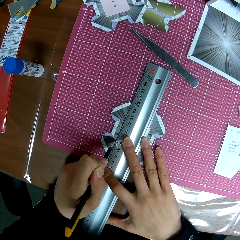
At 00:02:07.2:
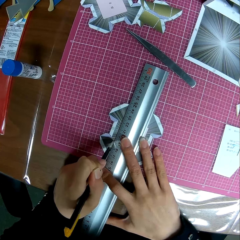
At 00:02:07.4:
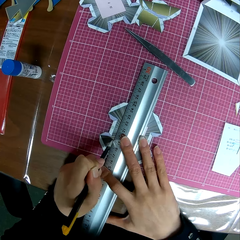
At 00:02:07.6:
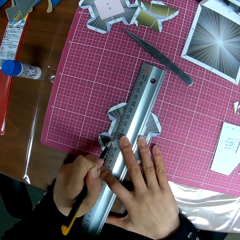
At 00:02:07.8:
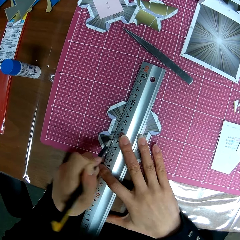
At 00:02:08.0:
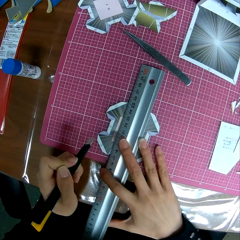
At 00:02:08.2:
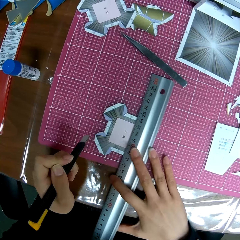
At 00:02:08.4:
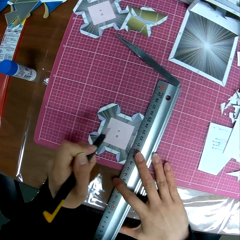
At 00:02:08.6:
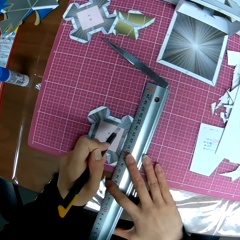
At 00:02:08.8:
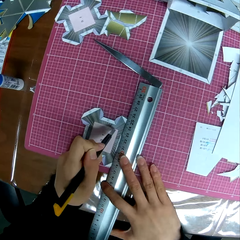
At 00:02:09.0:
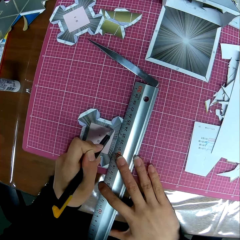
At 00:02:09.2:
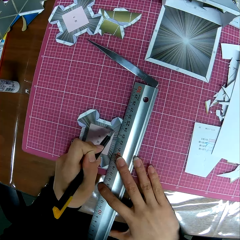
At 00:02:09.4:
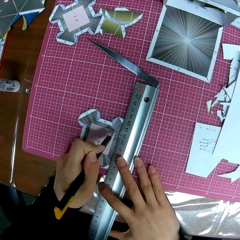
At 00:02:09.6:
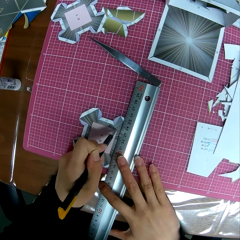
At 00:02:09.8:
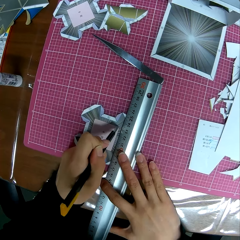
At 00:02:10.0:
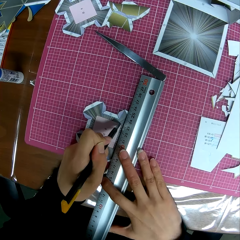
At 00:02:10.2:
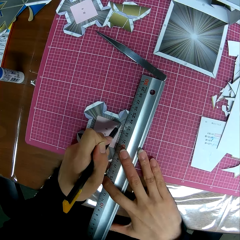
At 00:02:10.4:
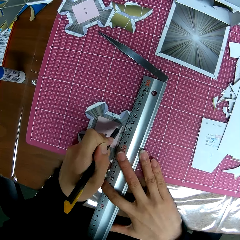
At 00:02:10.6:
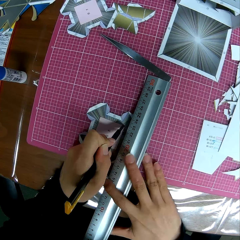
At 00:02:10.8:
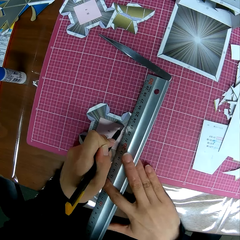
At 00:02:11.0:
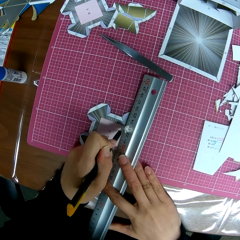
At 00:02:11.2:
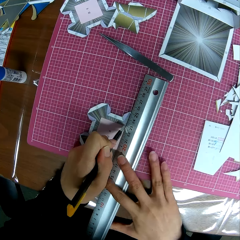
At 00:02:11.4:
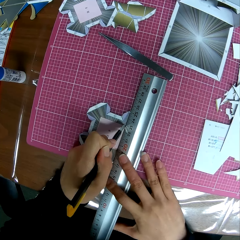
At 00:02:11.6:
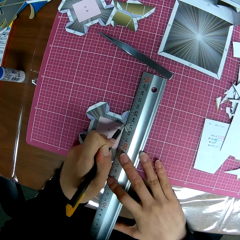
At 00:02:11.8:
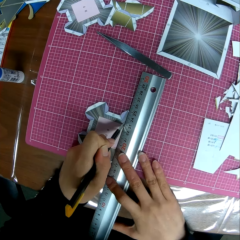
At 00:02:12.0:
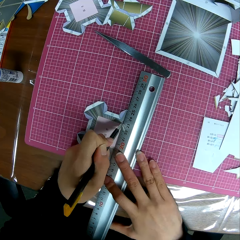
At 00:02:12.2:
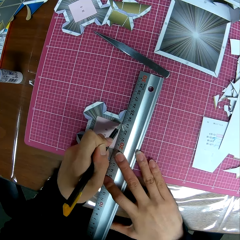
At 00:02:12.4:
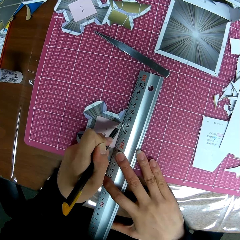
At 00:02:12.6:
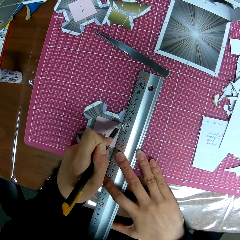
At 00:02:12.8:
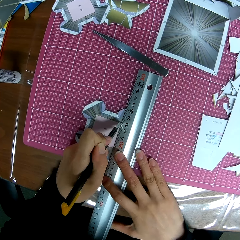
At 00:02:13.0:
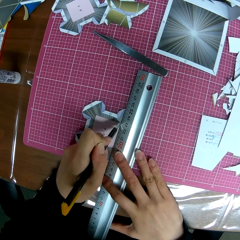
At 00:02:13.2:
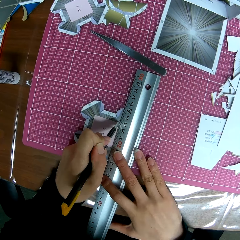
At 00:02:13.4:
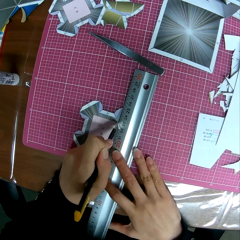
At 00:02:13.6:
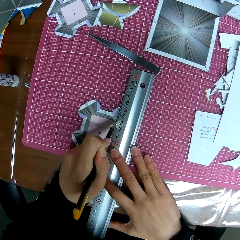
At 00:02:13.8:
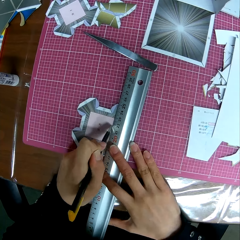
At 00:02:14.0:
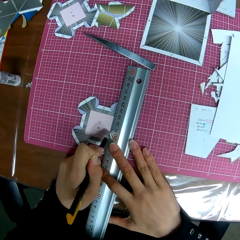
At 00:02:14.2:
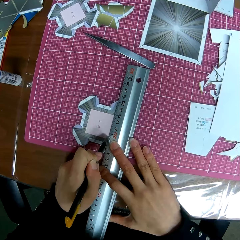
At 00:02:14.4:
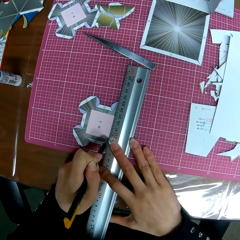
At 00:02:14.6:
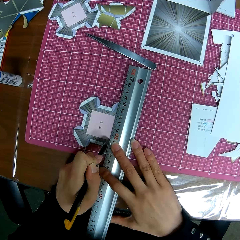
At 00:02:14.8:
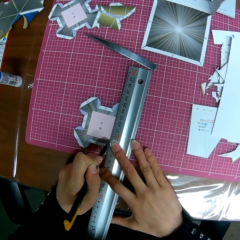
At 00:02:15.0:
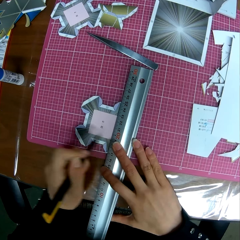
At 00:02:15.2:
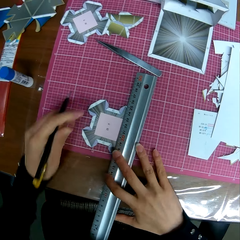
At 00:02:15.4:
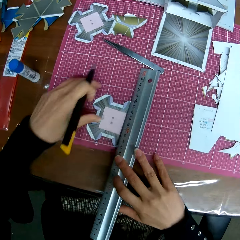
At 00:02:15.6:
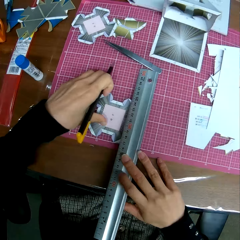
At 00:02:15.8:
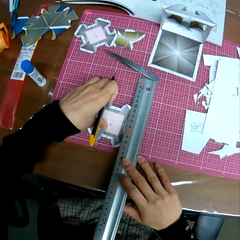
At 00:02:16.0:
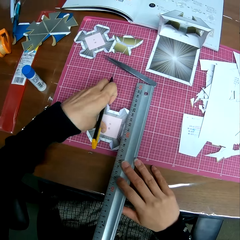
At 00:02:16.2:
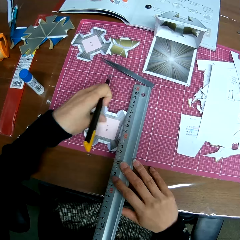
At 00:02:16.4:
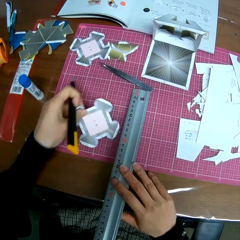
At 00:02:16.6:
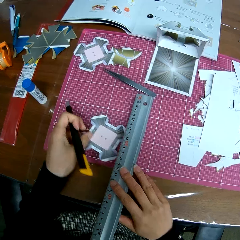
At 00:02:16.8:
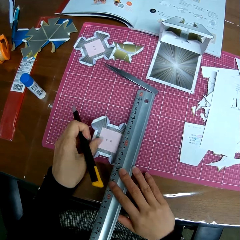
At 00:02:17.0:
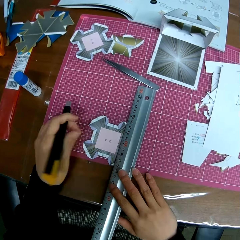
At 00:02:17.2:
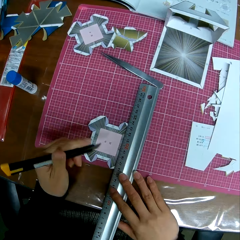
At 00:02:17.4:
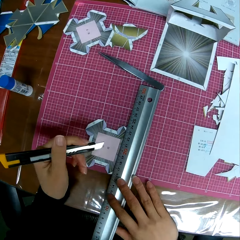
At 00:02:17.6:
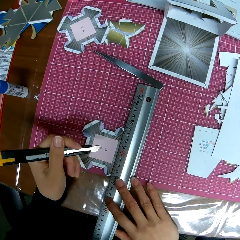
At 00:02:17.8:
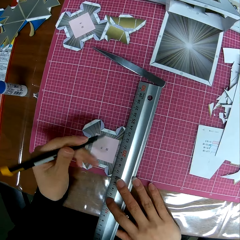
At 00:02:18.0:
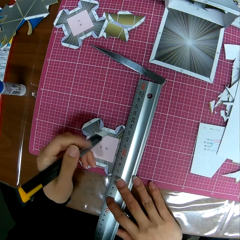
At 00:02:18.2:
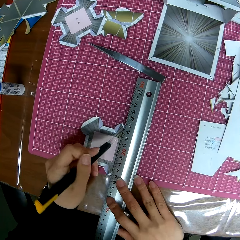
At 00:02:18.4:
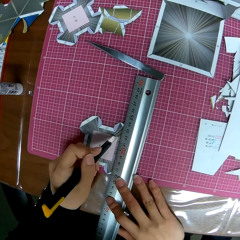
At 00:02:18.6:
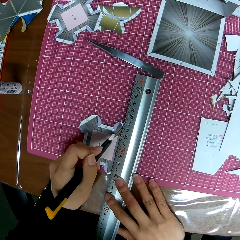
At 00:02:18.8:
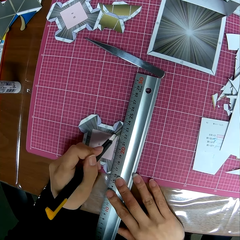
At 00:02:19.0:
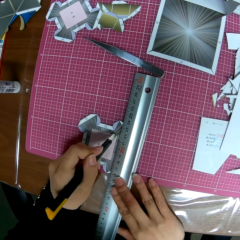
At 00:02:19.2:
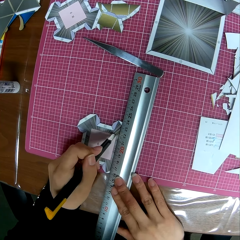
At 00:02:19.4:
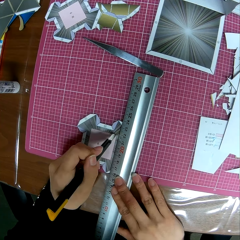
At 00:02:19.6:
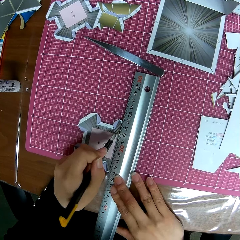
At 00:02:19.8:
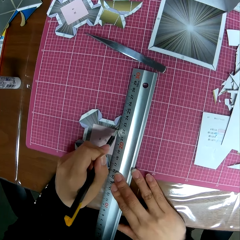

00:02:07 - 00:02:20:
The camera wearer re-adjusts the ruler on the paper craft. He cuts the paper craft with the cutter knife. He adjusts the paper craft with his left hand. He turns the tangram.

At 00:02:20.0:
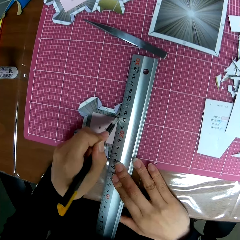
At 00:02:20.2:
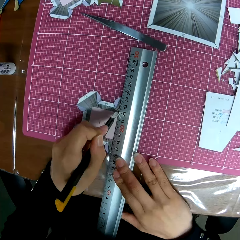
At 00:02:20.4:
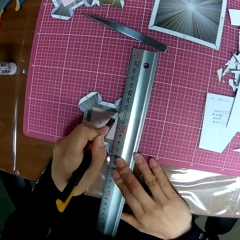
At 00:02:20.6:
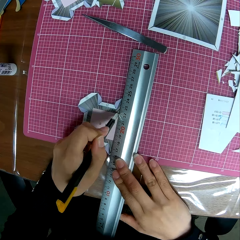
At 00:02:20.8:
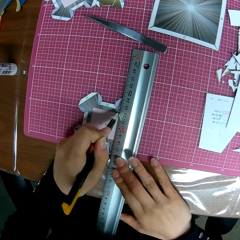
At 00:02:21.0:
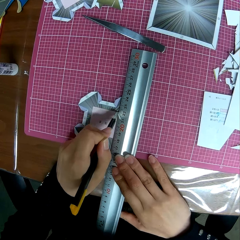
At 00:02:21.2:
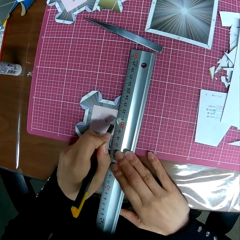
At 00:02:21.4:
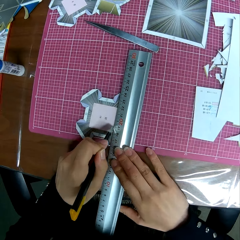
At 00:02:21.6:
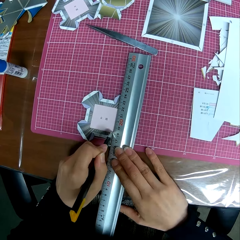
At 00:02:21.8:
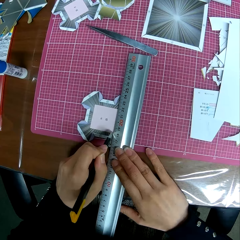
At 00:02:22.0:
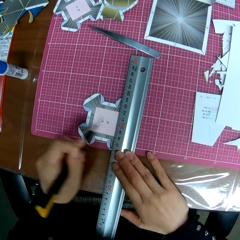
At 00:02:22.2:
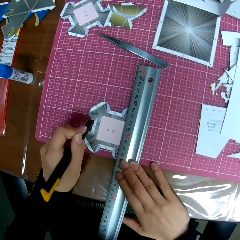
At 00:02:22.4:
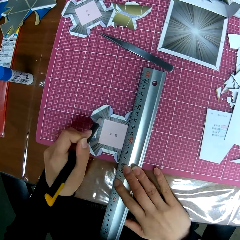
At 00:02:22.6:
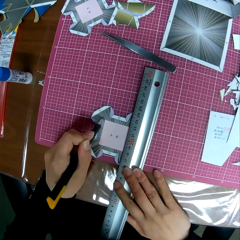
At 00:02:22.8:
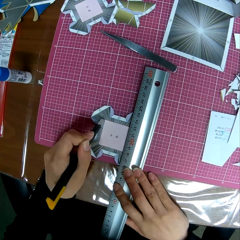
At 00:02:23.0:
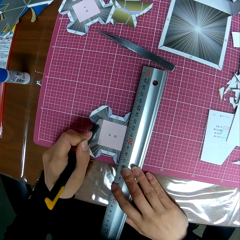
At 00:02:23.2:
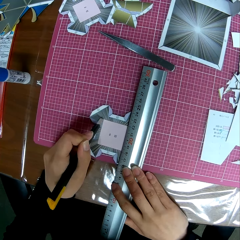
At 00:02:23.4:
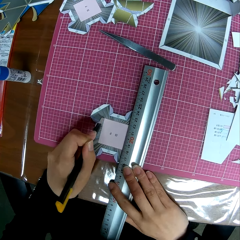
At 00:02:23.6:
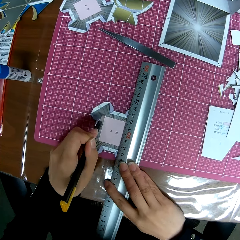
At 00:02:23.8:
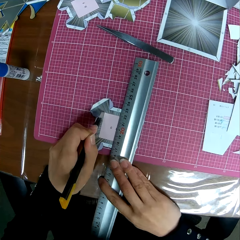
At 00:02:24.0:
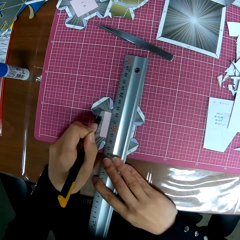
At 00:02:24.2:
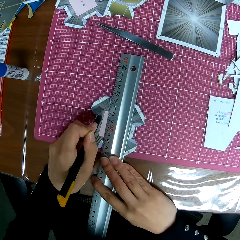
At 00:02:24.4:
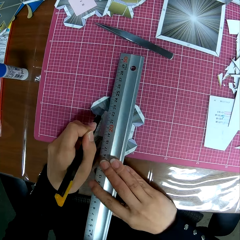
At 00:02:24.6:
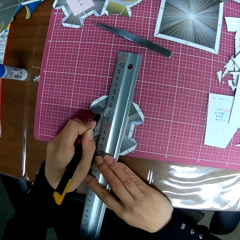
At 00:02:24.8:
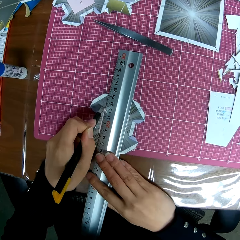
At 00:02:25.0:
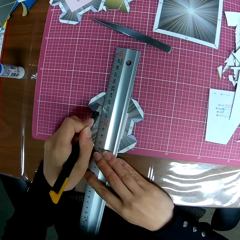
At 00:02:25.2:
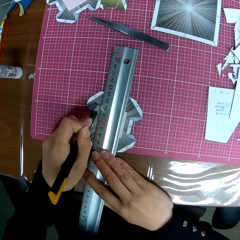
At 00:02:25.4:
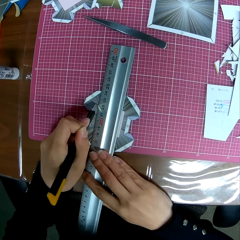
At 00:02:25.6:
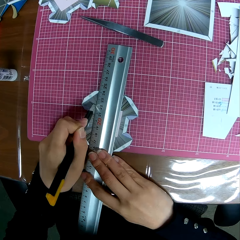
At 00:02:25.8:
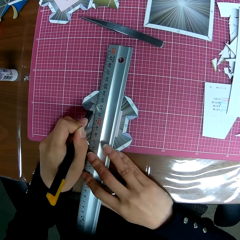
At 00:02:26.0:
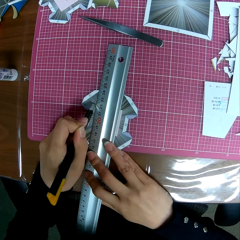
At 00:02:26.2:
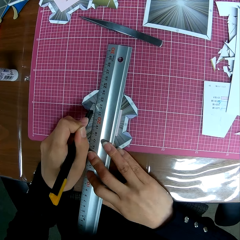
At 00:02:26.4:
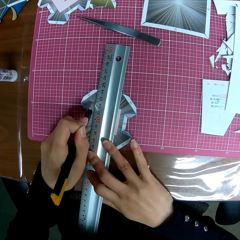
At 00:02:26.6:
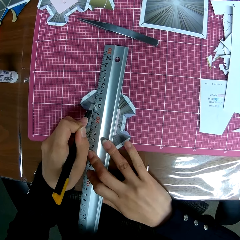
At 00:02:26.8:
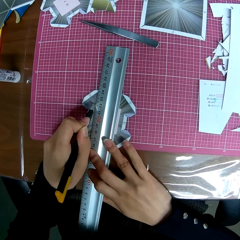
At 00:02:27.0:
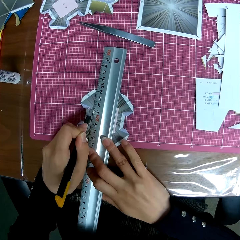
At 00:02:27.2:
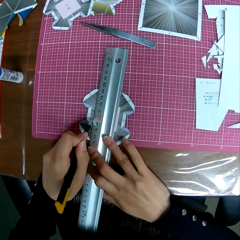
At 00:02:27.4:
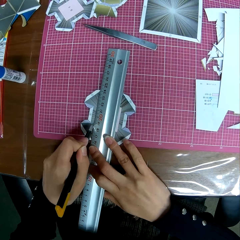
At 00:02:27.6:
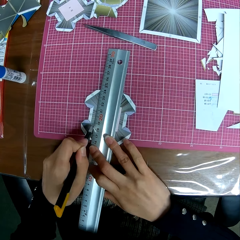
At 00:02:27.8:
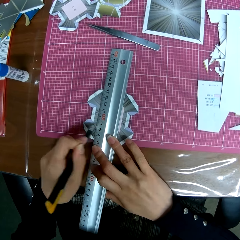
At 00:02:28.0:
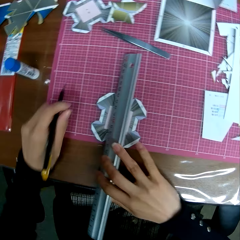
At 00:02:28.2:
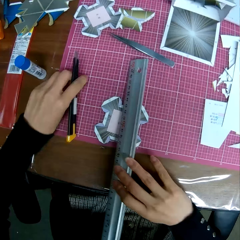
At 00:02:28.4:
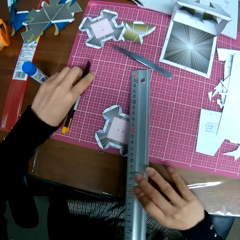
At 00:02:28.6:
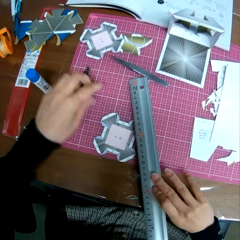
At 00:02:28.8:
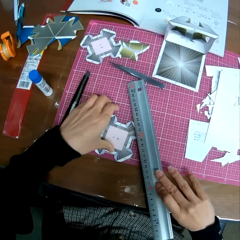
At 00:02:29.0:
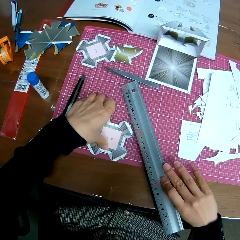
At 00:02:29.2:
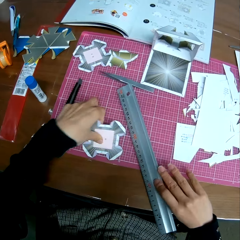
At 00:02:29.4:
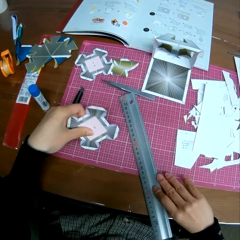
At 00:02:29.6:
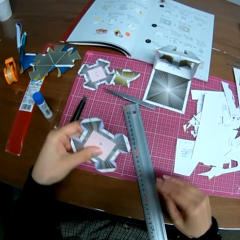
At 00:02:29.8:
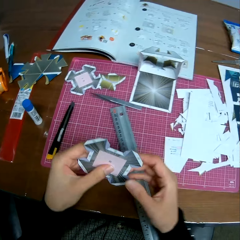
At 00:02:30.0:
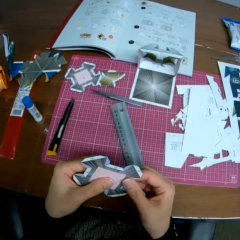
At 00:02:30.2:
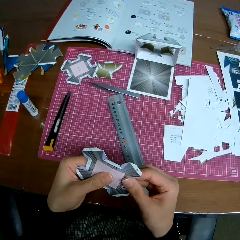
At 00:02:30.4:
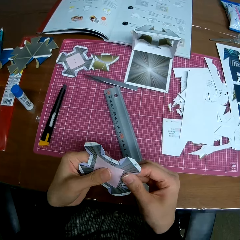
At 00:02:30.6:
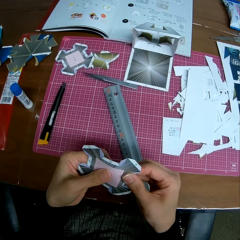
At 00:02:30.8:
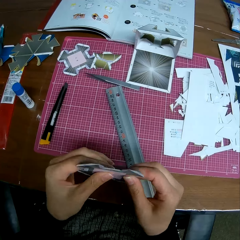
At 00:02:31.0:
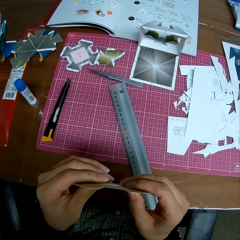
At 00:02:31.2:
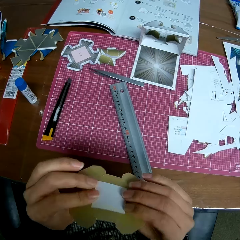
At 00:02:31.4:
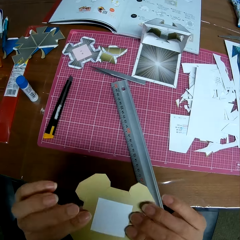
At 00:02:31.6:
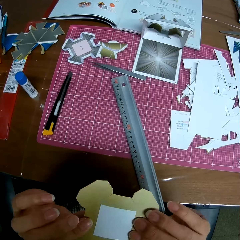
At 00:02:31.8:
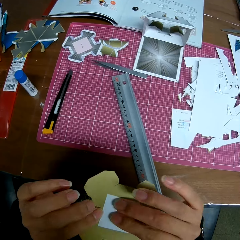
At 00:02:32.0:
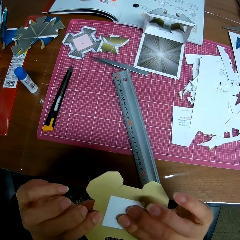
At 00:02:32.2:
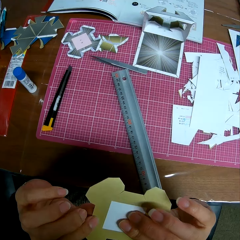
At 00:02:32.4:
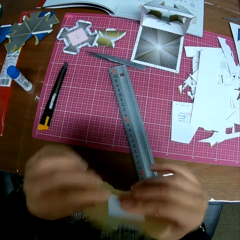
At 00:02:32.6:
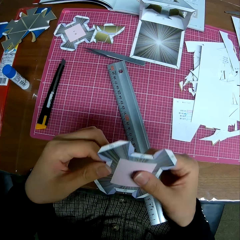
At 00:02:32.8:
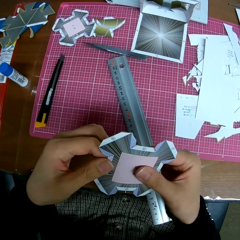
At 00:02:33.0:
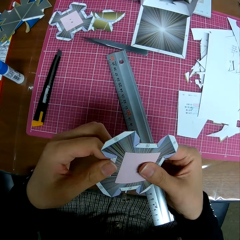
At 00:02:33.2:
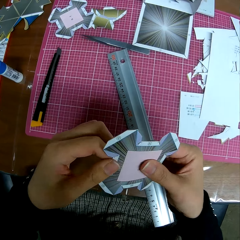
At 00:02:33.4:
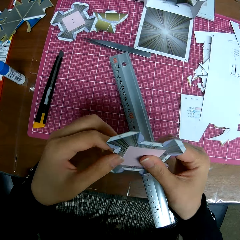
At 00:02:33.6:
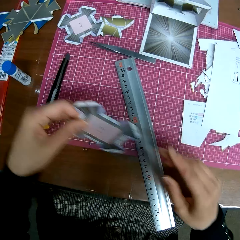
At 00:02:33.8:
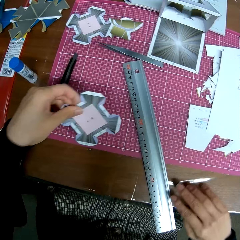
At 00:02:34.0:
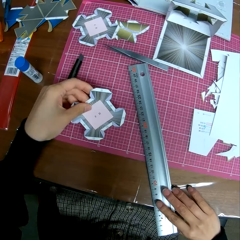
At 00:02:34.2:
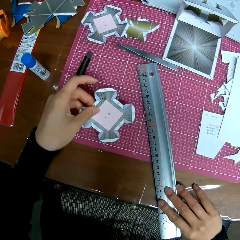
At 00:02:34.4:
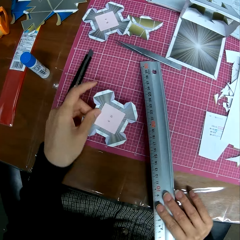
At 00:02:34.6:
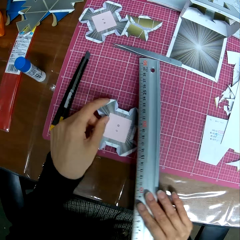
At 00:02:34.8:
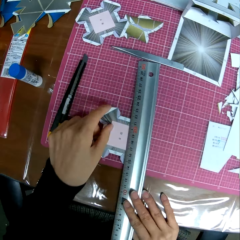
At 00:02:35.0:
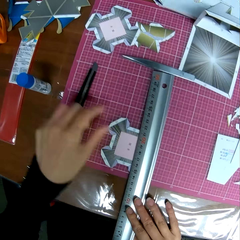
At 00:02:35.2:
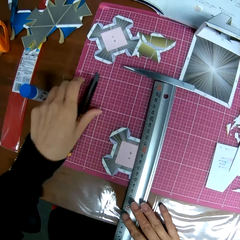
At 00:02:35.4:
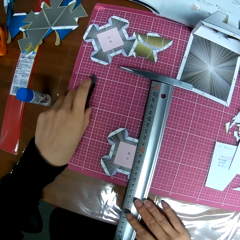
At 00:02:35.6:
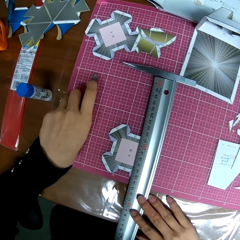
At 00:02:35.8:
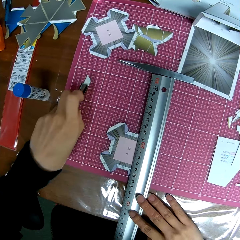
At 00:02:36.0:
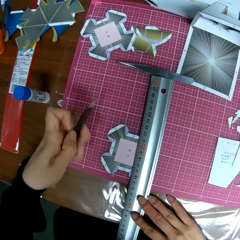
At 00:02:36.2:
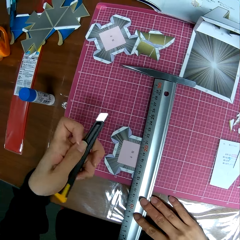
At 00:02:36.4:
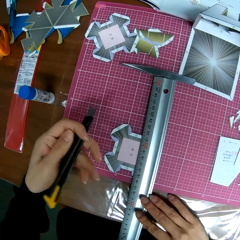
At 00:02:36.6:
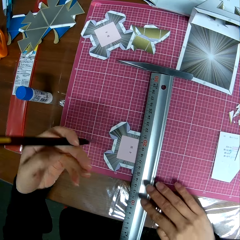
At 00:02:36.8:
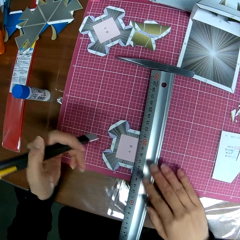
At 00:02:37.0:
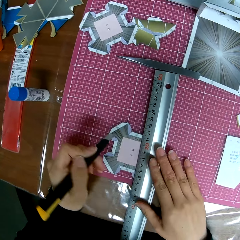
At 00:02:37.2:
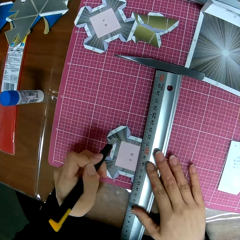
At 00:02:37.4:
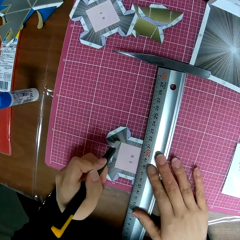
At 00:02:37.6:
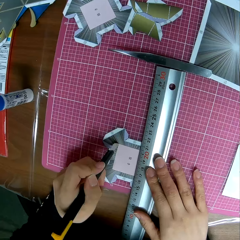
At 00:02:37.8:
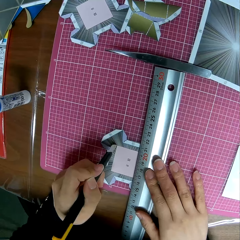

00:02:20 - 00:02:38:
The camera wearer cuts the paper craft or tangram with the cutter knife. He moves the ruler slightly to the left on the paper craft. He cuts the paper craft with the cutter knife. He drops the cutter knife on the table and removes the ruler from the paper craft. He picks up the paper craft from the cutting mat with his left hand. He holds the tangram. He attempts removing the cut part from the middle of the paper craft. He turns the tangram. He checks the other side of the paper craft. He drops the paper craft on the table. He places the ruler on the paper craft. He picks up the cutter knife from the table with his left hand.
